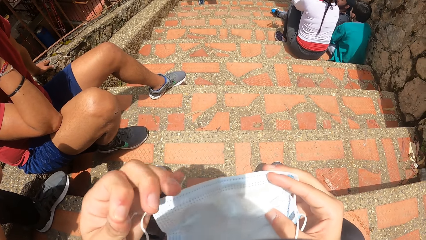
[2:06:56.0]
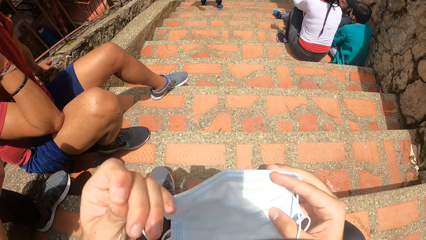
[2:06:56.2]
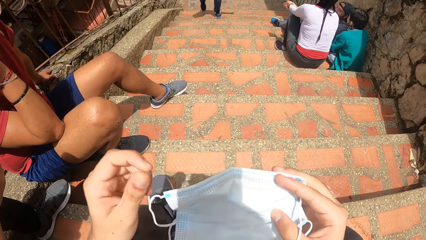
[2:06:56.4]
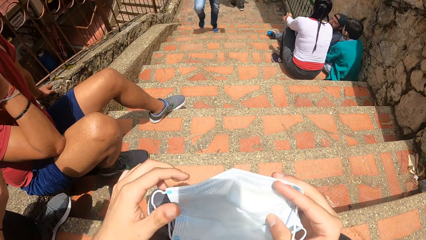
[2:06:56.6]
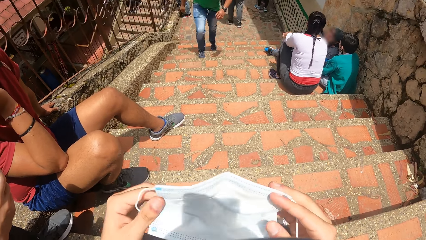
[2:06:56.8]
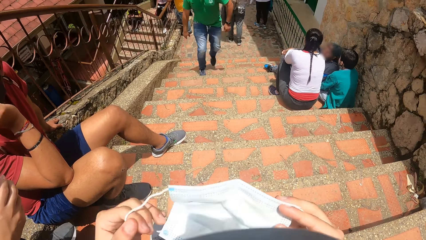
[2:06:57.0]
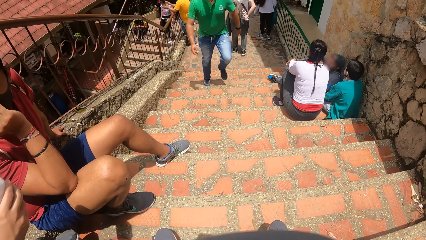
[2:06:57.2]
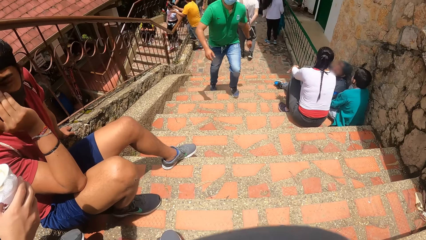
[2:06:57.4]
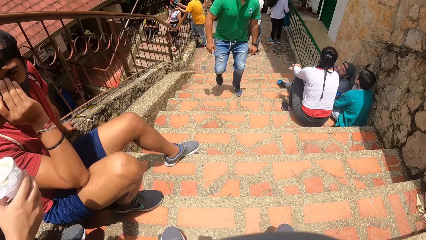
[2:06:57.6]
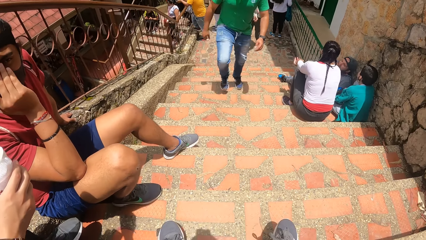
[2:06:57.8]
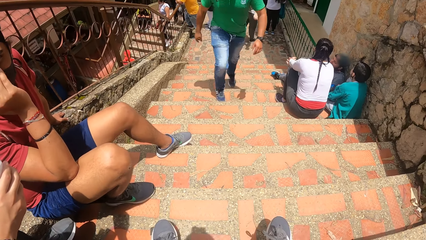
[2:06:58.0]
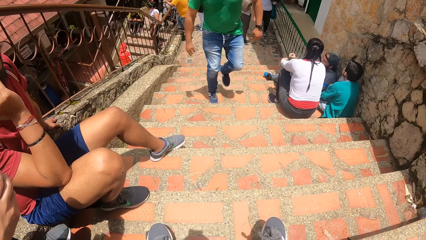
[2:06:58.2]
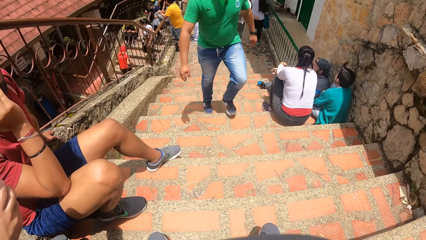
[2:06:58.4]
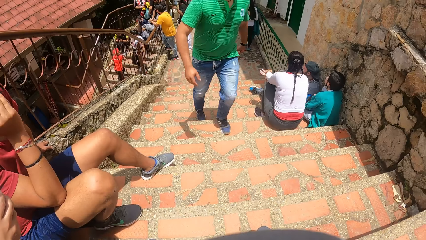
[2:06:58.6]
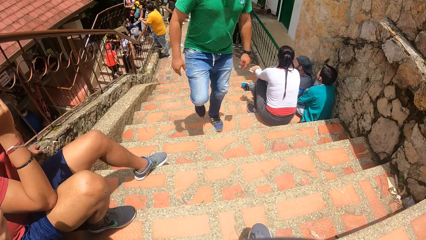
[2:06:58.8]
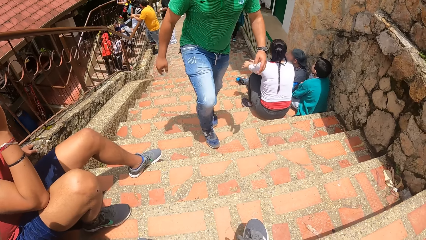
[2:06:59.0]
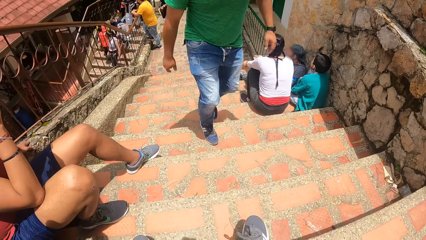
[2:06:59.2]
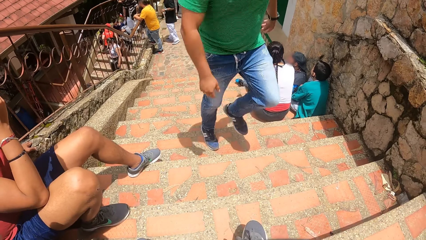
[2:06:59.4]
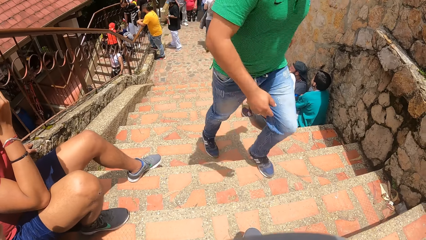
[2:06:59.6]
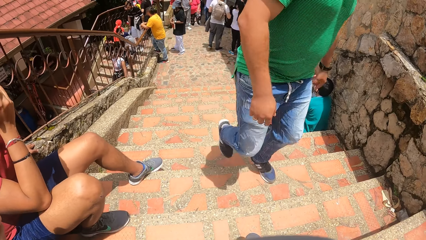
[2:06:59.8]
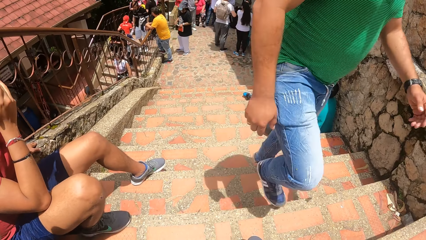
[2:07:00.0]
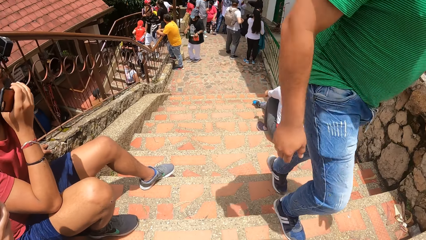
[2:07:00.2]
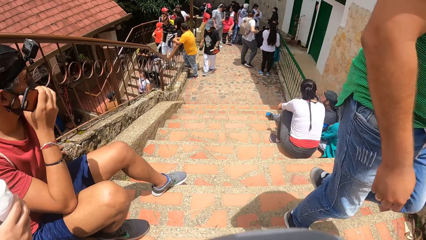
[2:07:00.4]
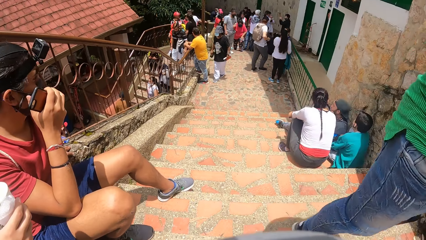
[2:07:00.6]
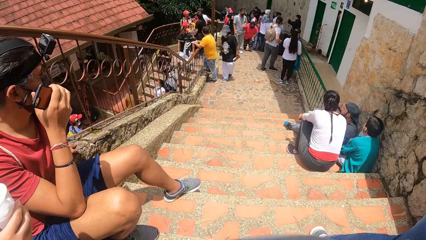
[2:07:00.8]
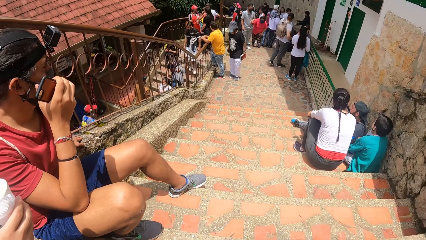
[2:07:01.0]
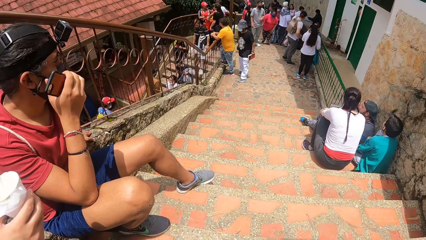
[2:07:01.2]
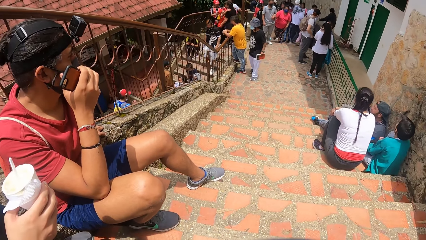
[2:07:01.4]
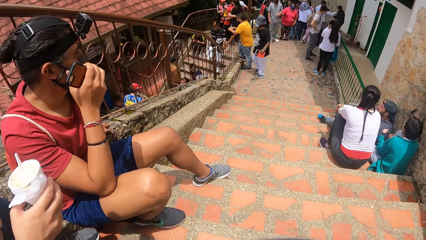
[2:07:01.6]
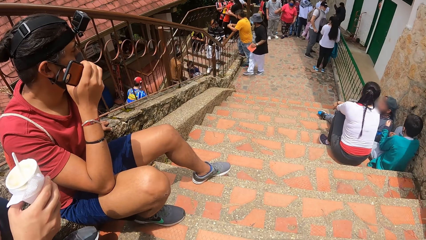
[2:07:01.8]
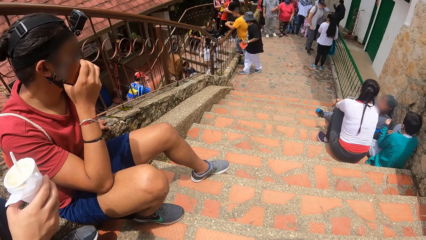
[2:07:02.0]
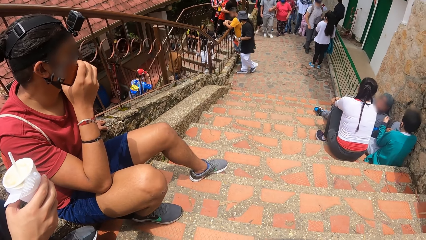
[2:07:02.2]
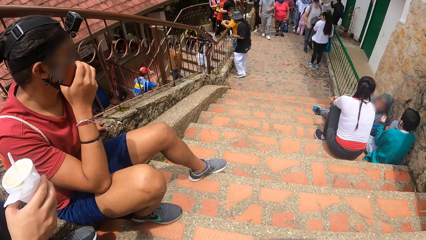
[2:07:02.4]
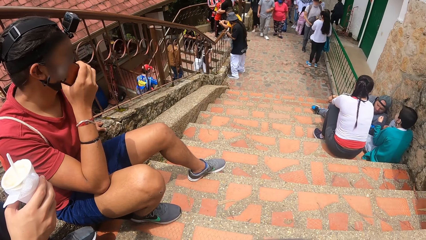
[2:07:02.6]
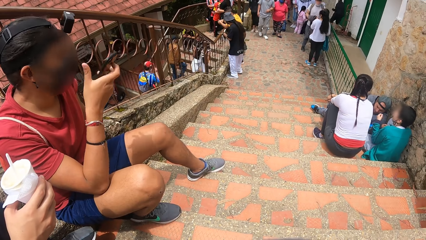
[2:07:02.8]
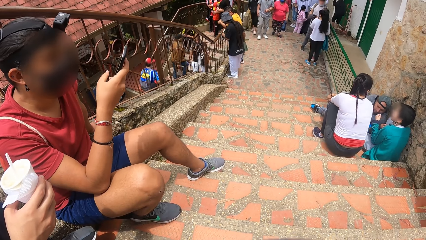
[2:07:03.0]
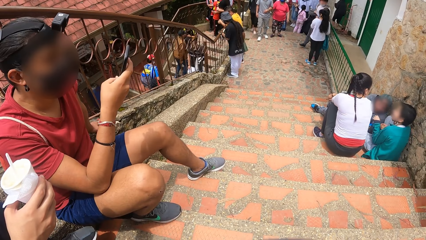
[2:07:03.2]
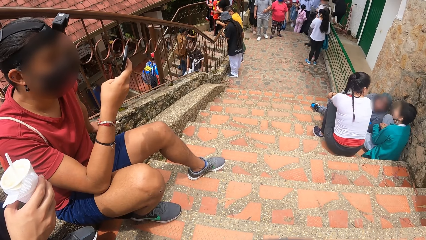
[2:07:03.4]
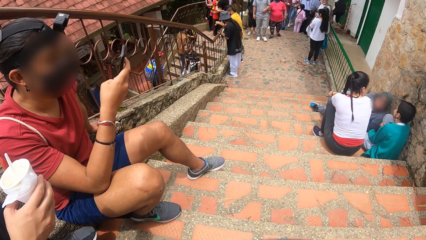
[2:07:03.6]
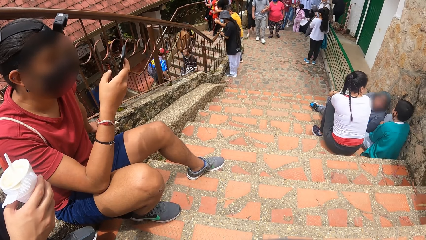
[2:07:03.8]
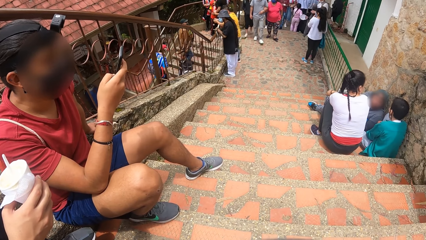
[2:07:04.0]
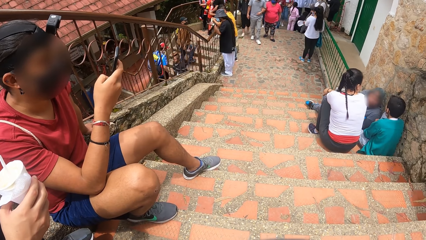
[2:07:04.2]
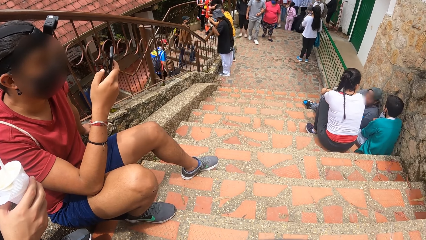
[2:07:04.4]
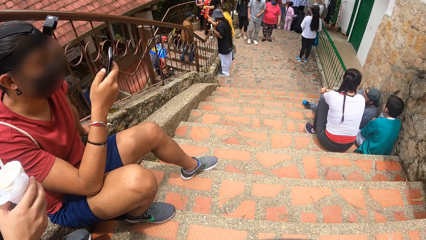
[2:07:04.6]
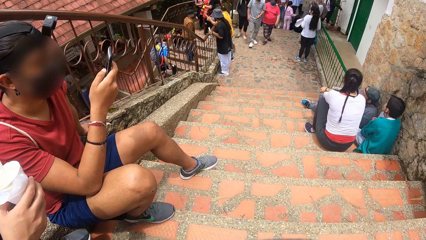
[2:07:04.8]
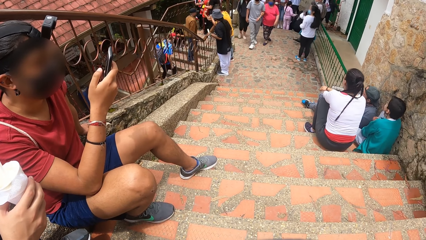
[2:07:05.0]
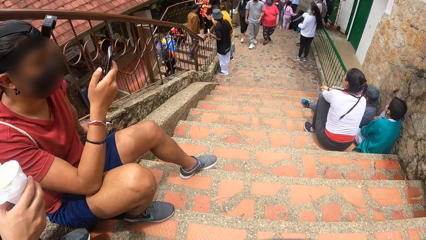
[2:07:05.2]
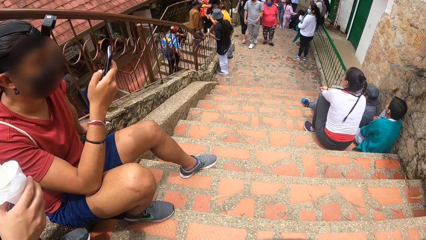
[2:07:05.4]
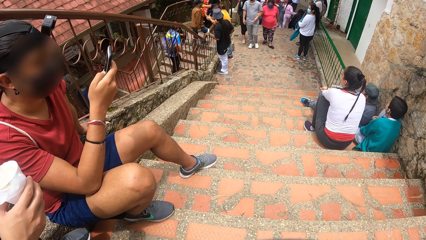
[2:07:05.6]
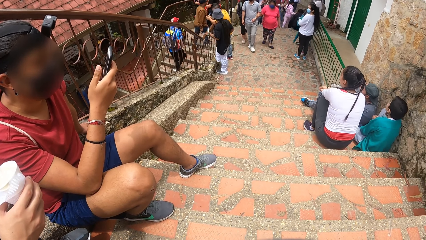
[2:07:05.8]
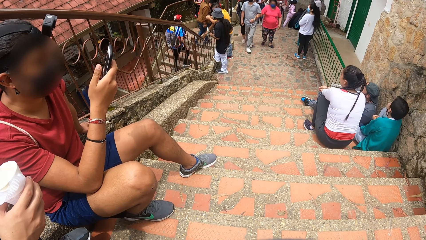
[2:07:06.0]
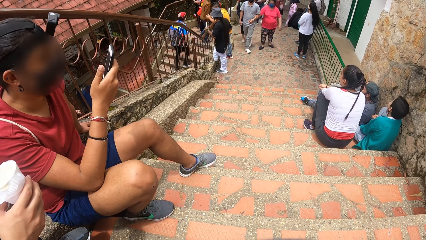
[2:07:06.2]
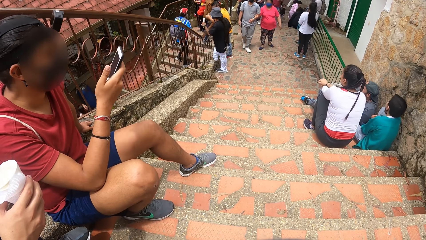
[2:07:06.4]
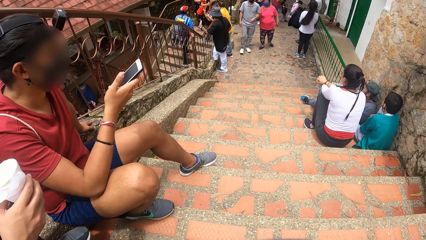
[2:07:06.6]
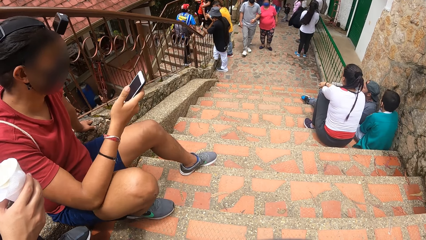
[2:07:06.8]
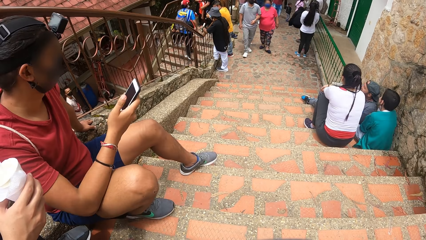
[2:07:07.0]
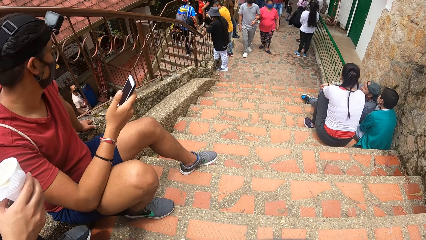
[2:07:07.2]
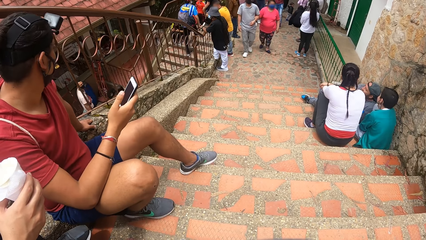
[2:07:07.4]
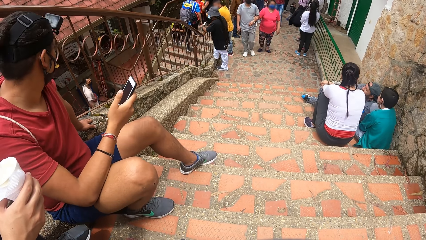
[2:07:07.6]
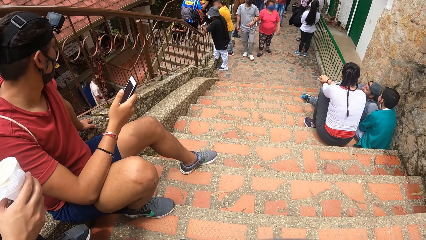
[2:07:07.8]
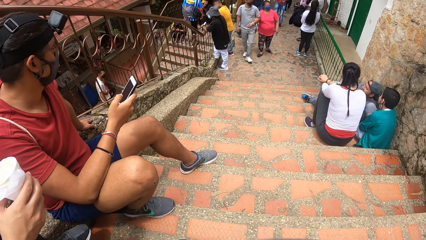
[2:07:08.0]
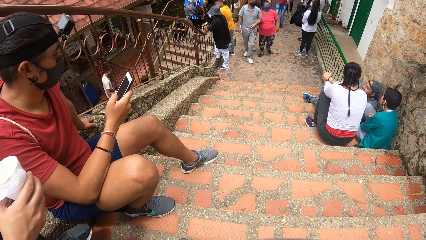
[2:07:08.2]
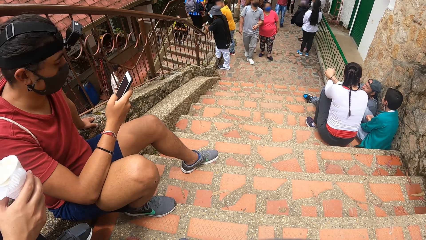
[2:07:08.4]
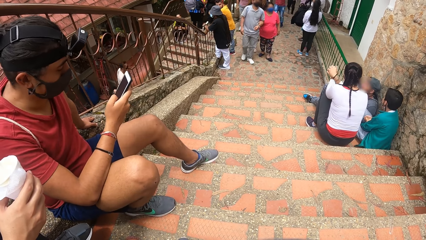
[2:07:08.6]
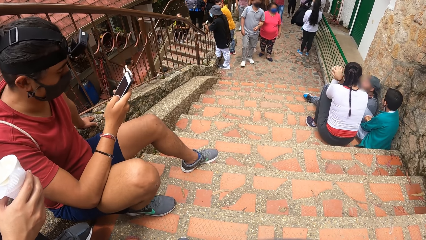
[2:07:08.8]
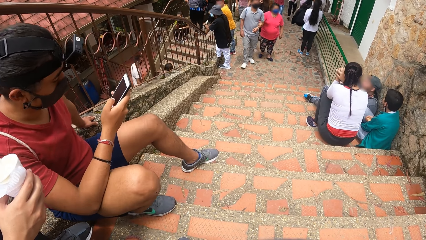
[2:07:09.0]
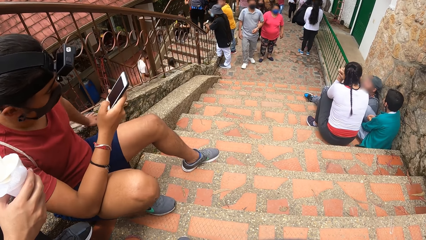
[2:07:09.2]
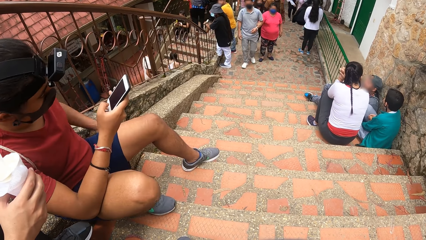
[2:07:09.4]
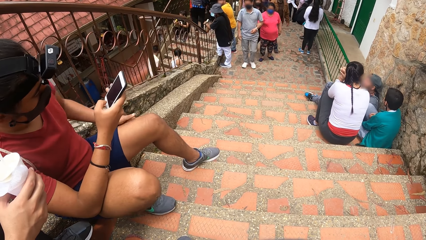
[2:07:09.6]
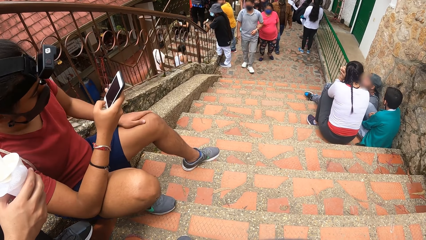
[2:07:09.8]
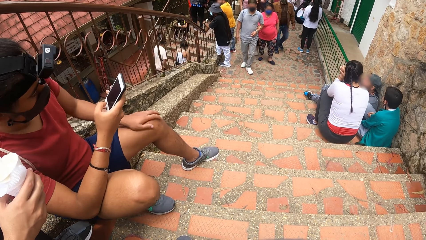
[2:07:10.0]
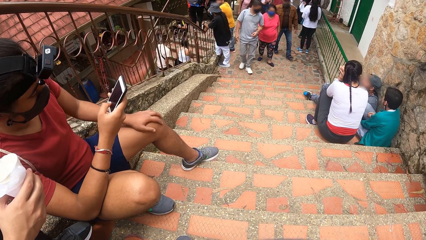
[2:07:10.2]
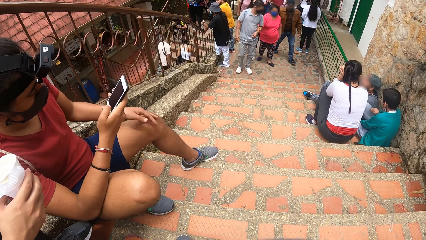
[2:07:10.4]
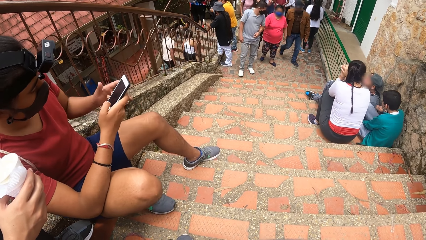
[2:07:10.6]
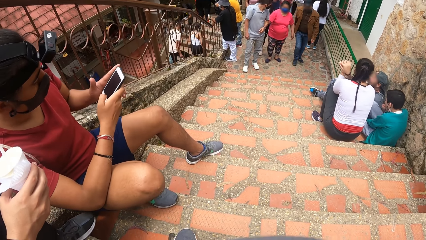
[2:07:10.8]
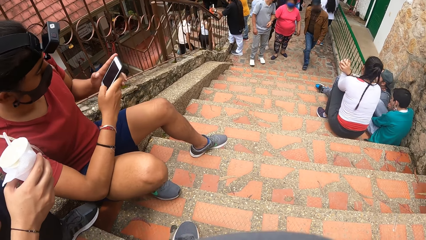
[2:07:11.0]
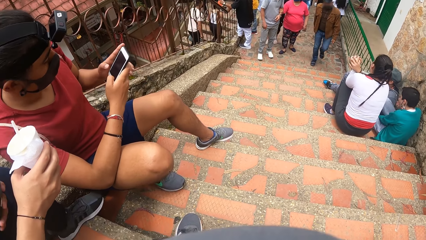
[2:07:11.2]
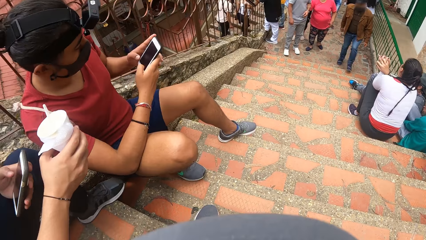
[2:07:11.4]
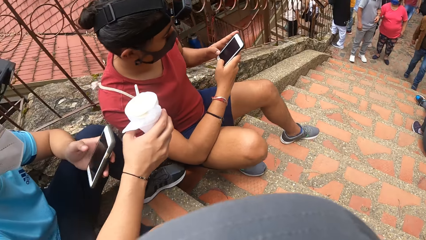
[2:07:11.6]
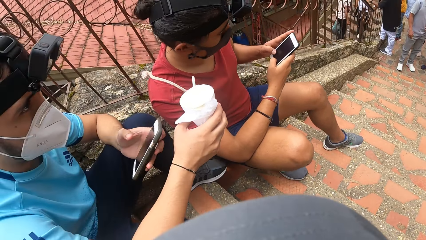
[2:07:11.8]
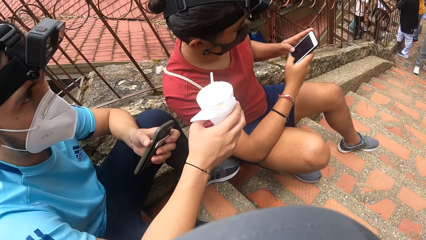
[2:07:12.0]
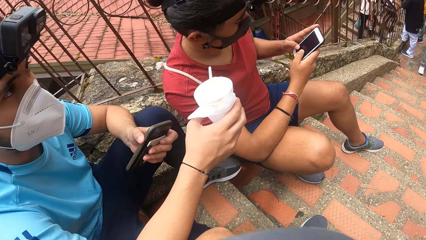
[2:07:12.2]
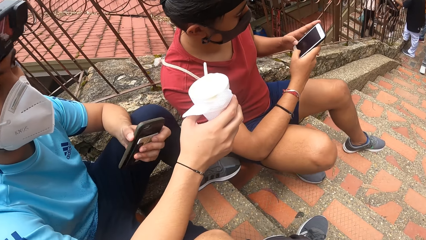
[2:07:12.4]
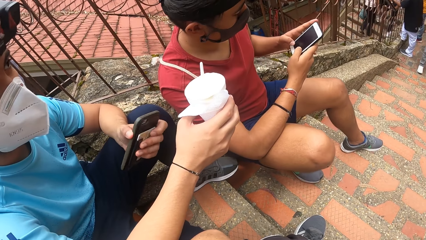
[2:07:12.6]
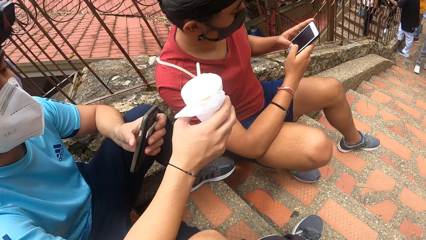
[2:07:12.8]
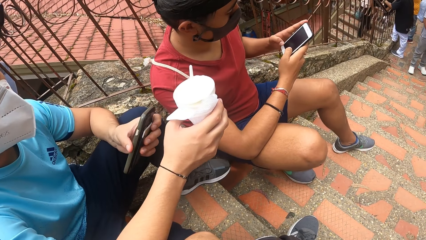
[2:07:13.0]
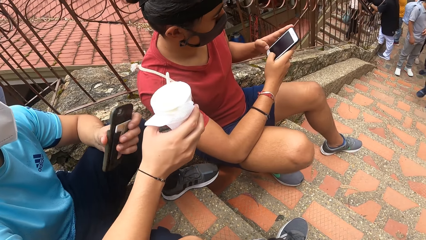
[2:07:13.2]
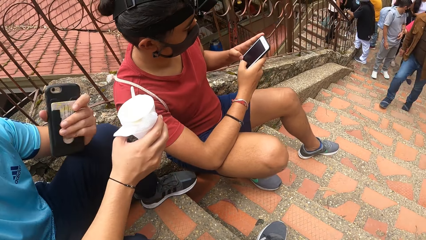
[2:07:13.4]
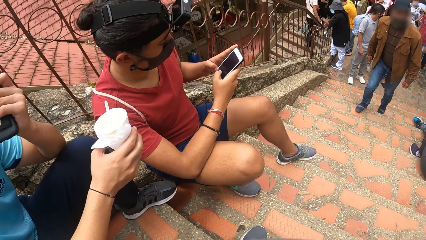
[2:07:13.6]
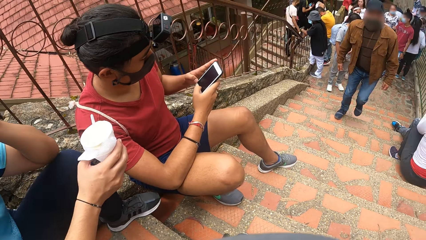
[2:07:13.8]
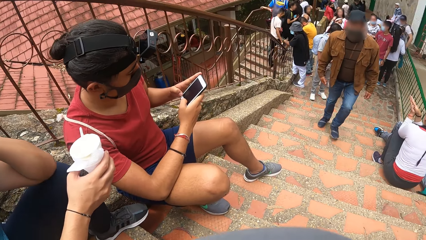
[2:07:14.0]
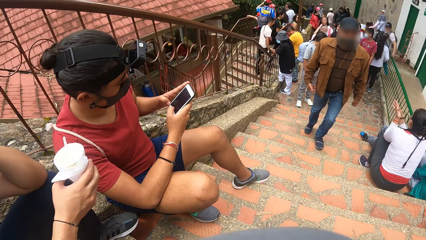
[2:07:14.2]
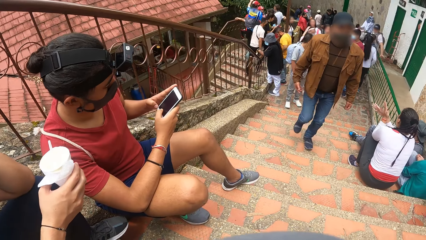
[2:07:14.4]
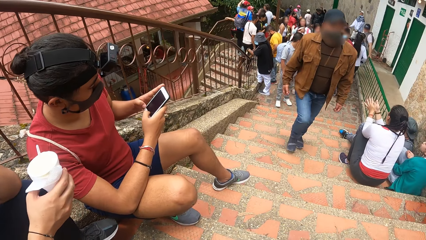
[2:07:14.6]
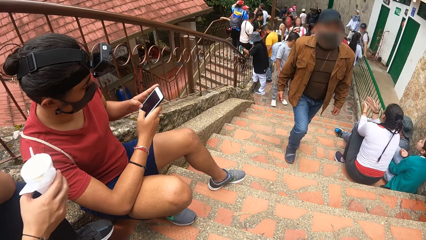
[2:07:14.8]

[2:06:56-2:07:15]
The camera wearer wears the face mask. They look around. A man removes his right hand from his face. The man taps the phone with his right hand. The man removes his left hand from the floor, rubs his left hand on his left lap, and presses the phone with both hands. The camera wearer turns toward another man.
